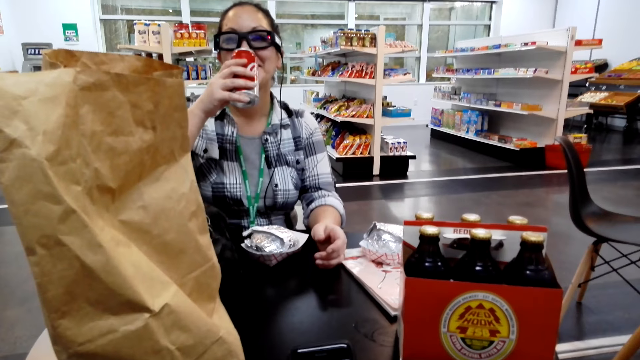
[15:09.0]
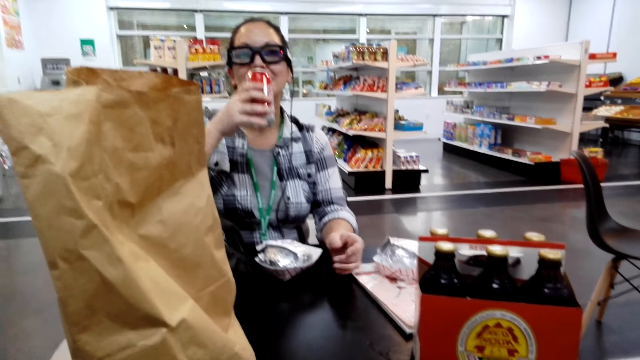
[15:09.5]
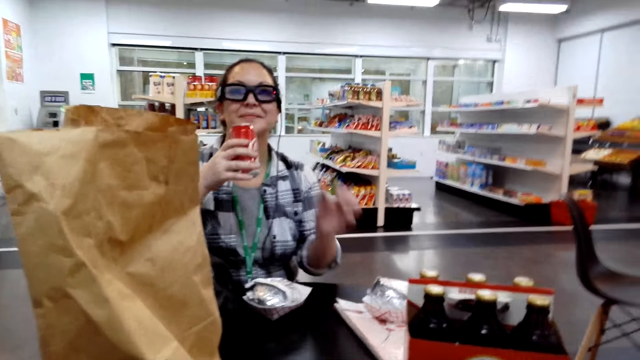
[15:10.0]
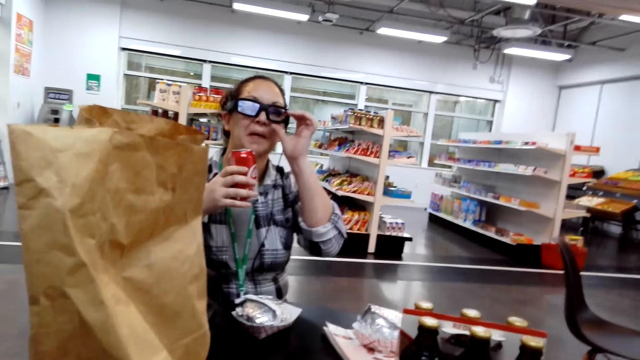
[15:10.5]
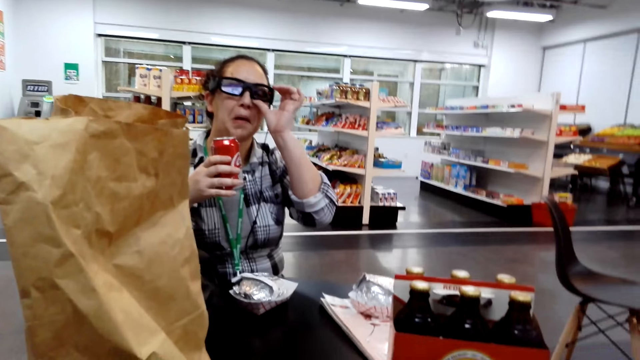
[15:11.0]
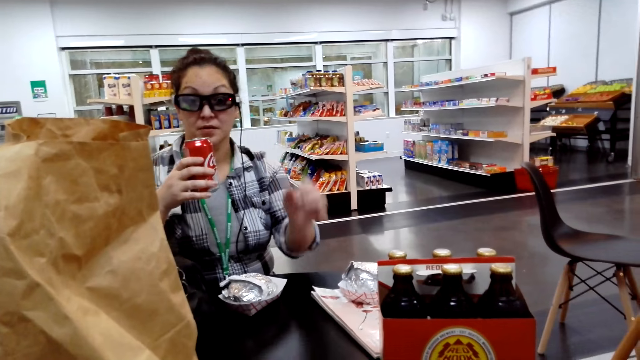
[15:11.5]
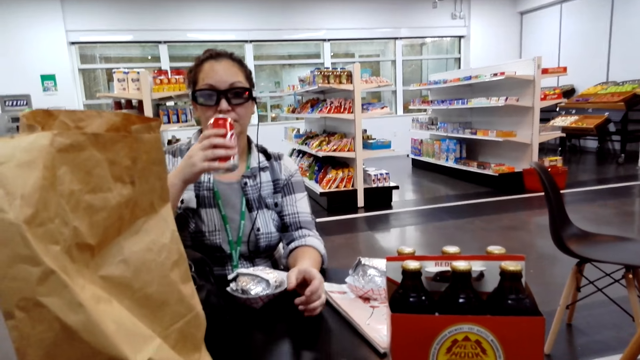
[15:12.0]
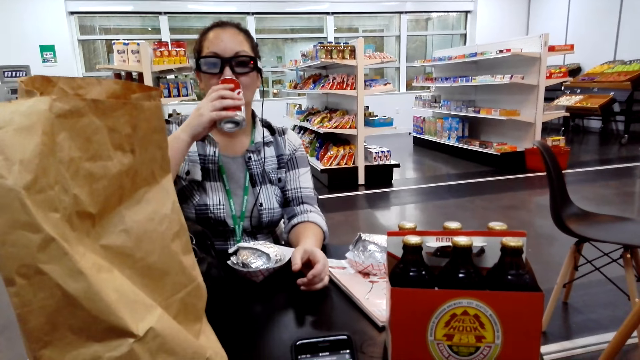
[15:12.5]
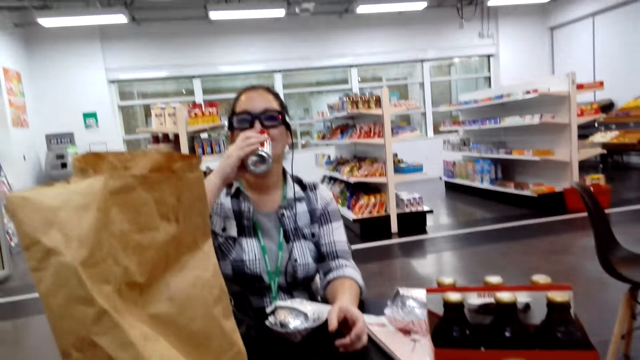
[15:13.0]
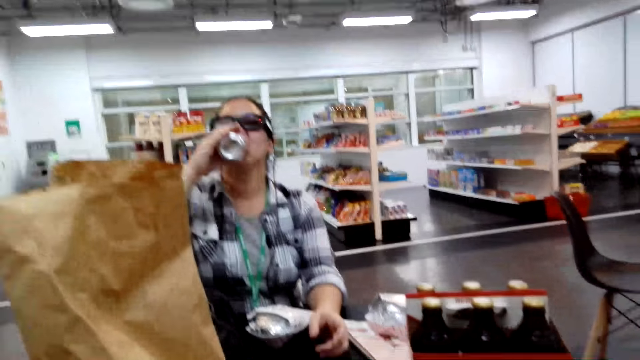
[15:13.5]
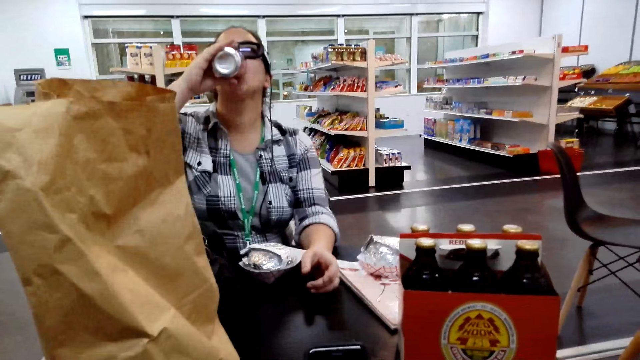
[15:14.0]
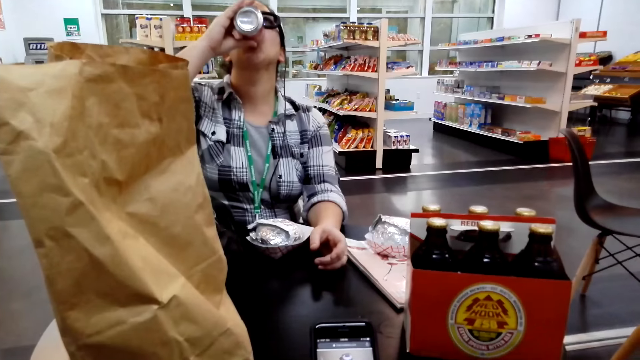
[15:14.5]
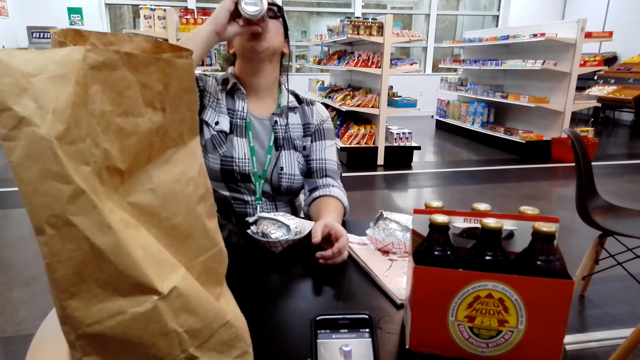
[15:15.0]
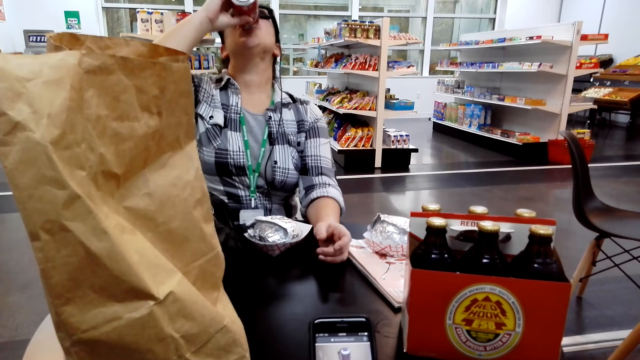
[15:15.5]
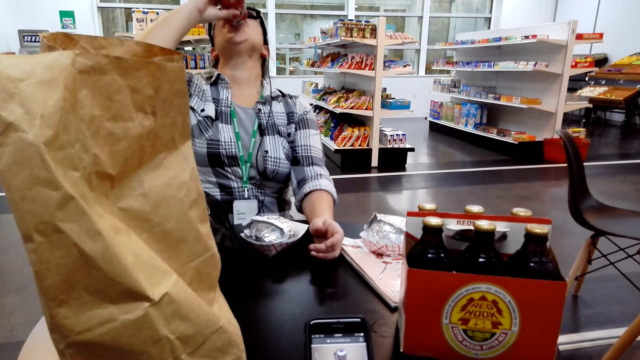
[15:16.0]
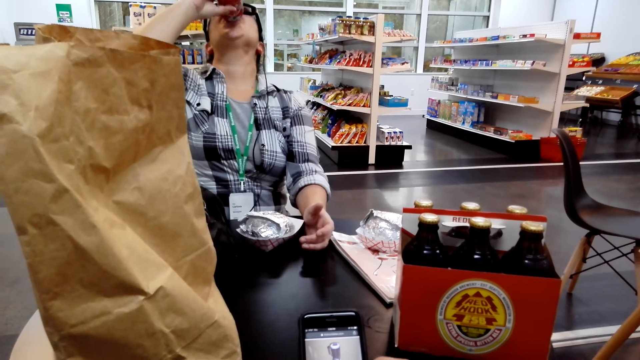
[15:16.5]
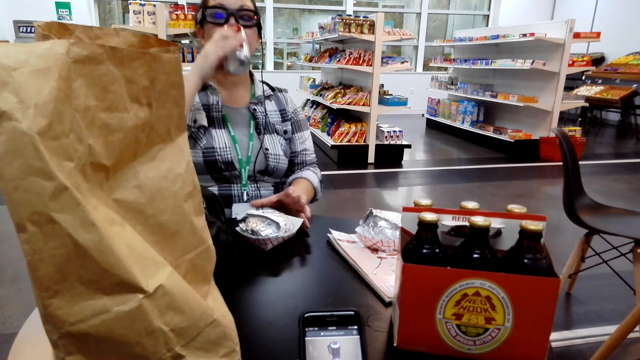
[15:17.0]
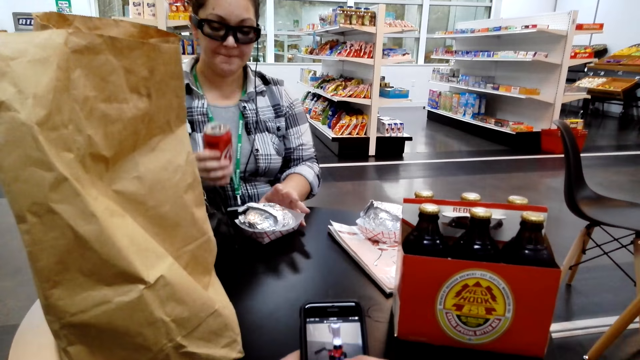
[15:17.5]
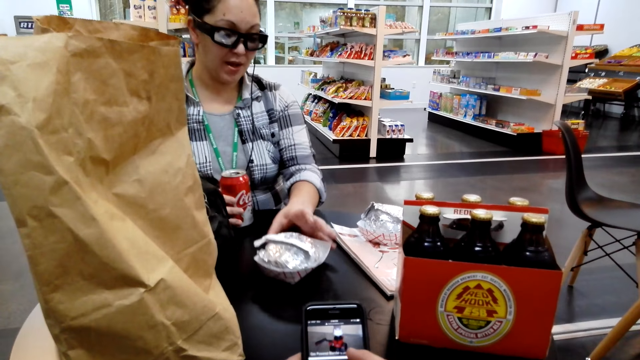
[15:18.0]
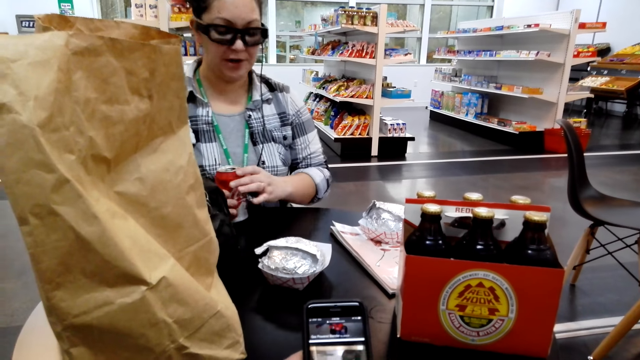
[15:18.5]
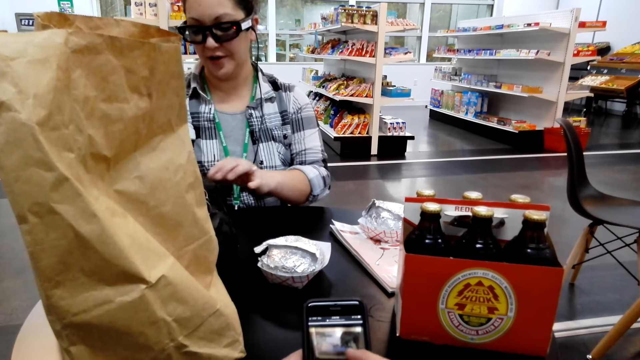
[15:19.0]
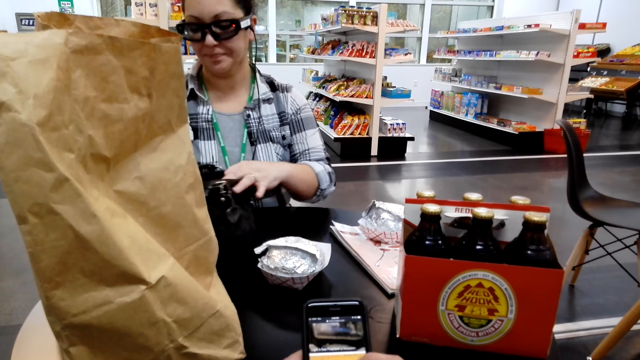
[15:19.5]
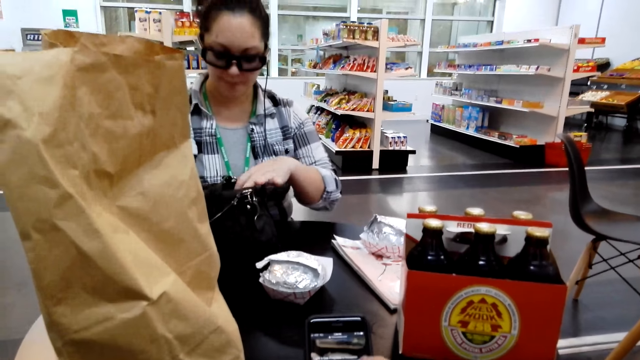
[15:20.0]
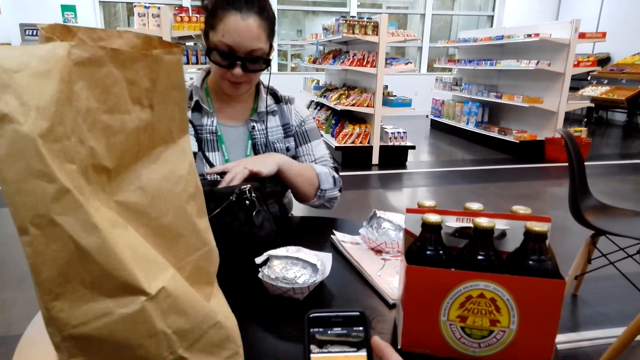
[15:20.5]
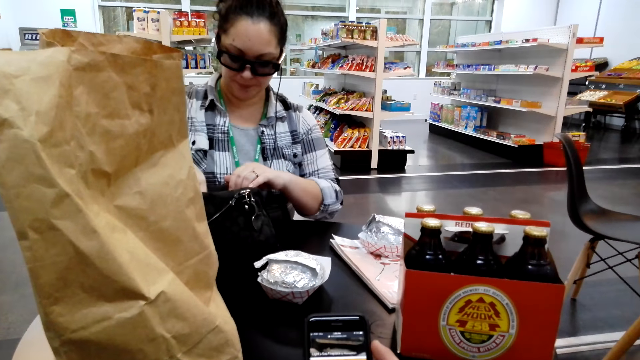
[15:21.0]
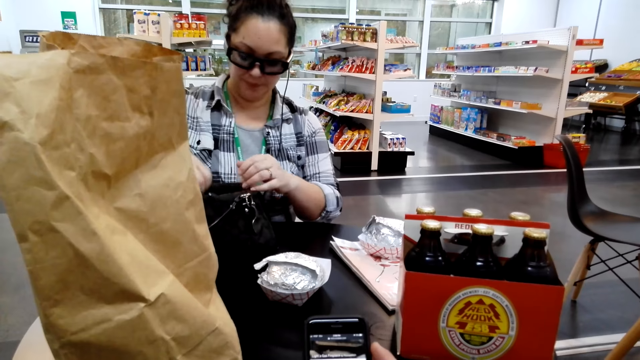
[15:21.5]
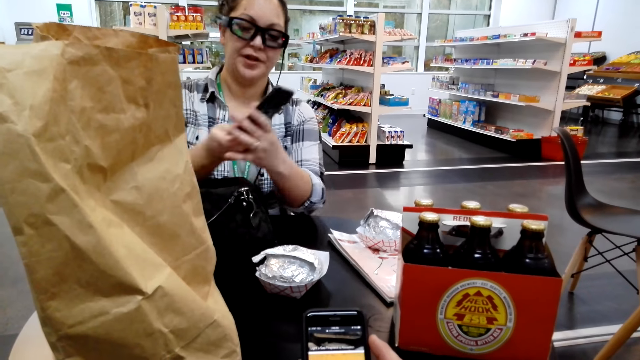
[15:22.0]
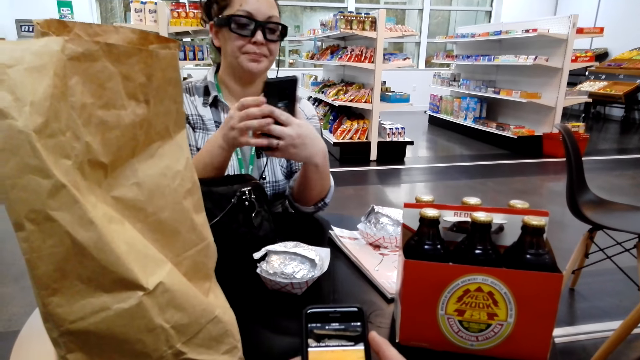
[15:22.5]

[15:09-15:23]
A woman drinks the soda from the Coca-Cola tin. The camera wearer talks. They look at the phone. The woman pushes a dish of burger on the table. She pulls a handbag, and picks the phone from the handbag. The camera wearer picks up a phone.

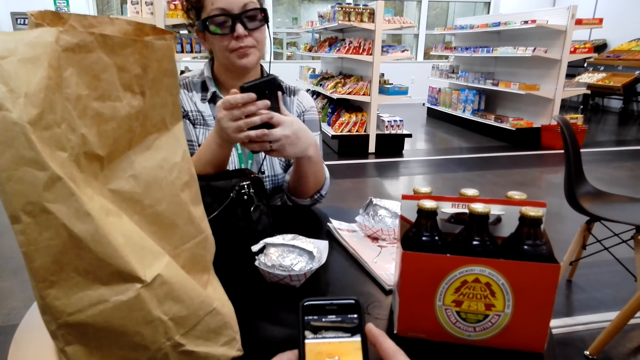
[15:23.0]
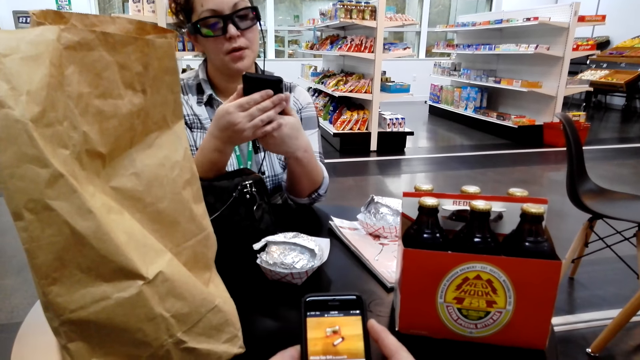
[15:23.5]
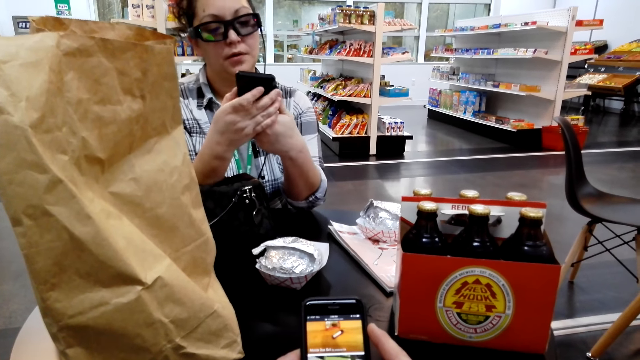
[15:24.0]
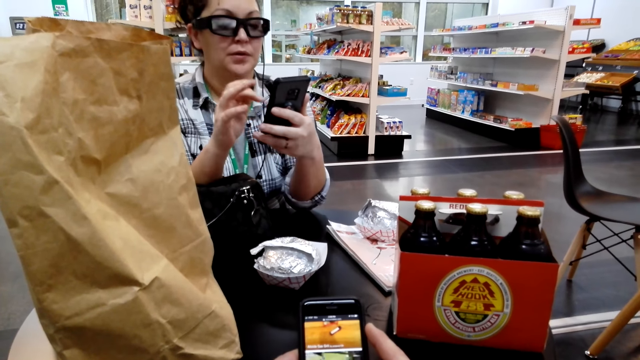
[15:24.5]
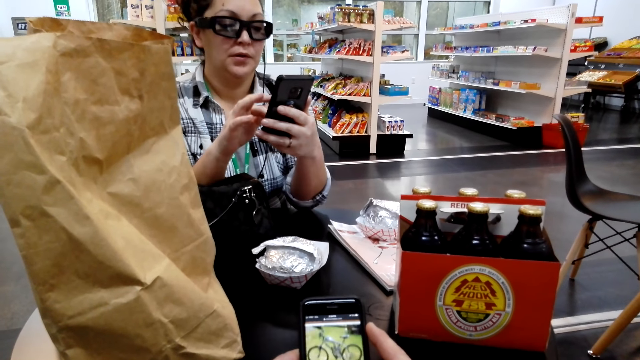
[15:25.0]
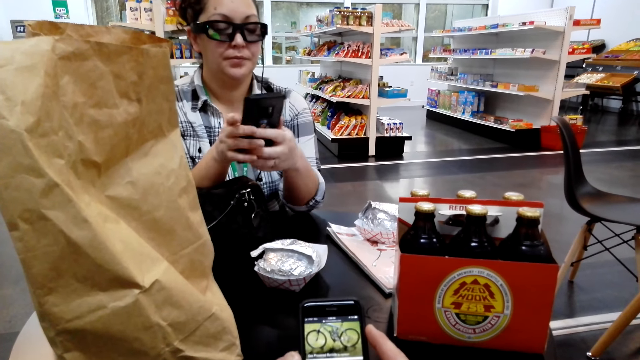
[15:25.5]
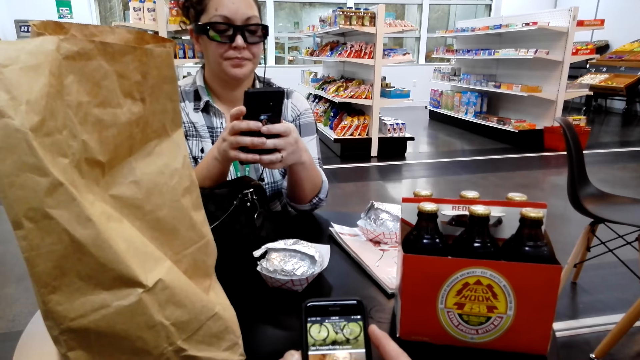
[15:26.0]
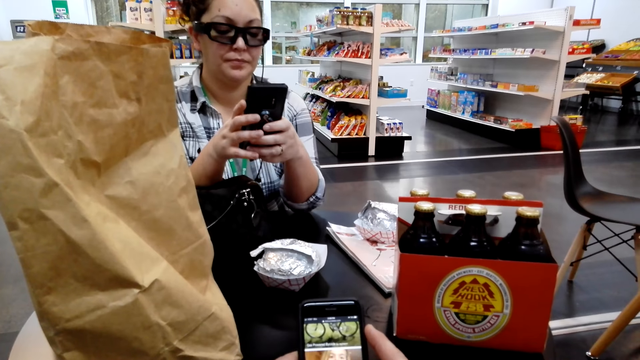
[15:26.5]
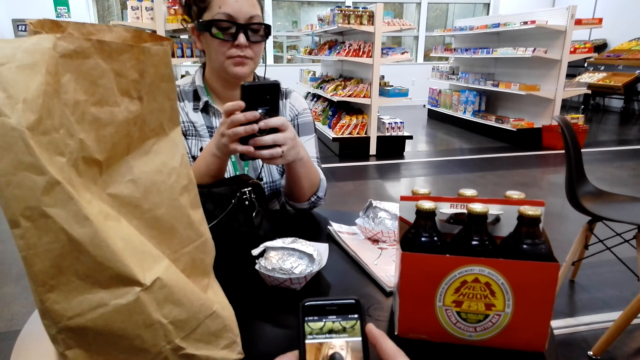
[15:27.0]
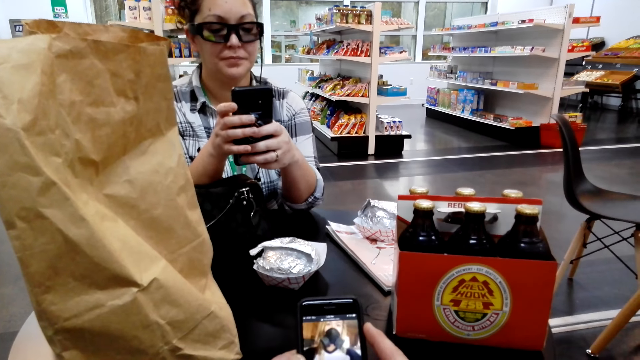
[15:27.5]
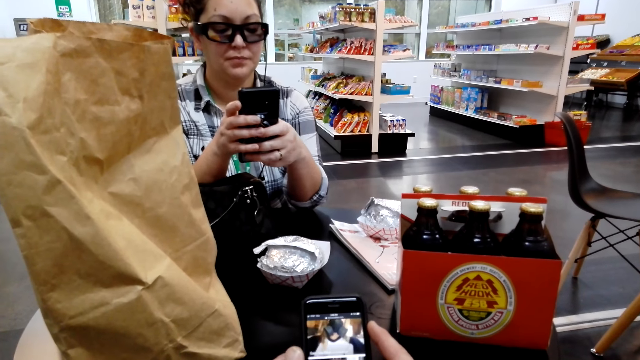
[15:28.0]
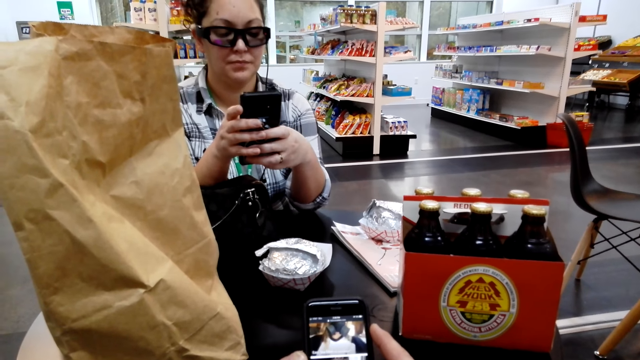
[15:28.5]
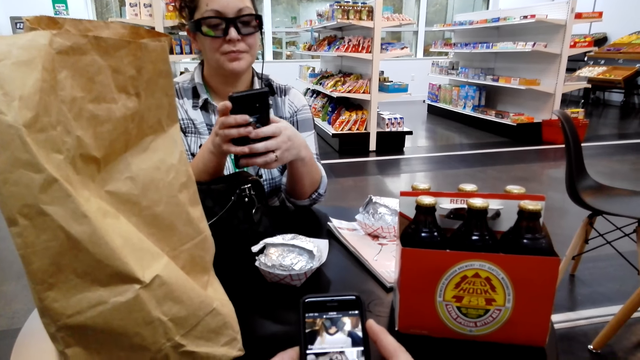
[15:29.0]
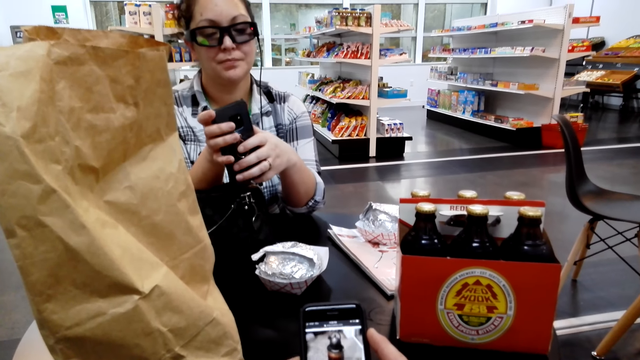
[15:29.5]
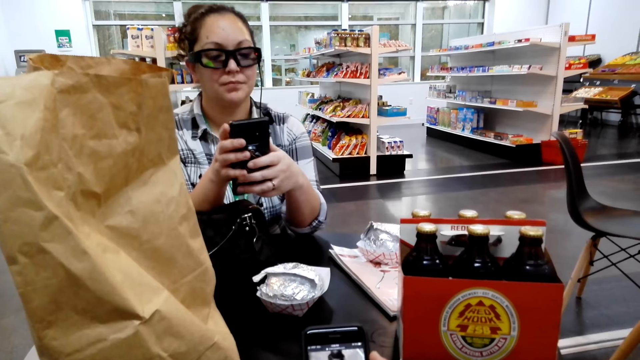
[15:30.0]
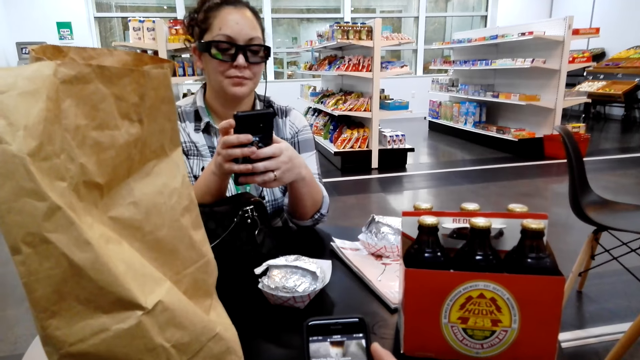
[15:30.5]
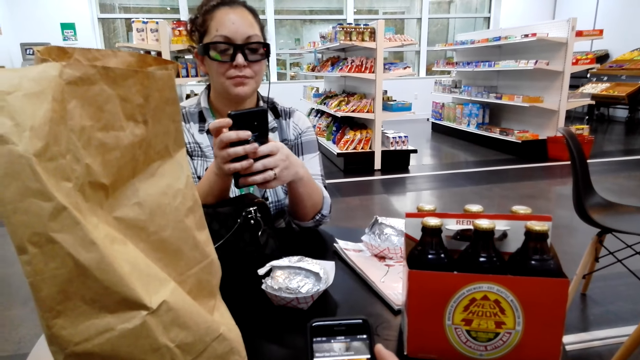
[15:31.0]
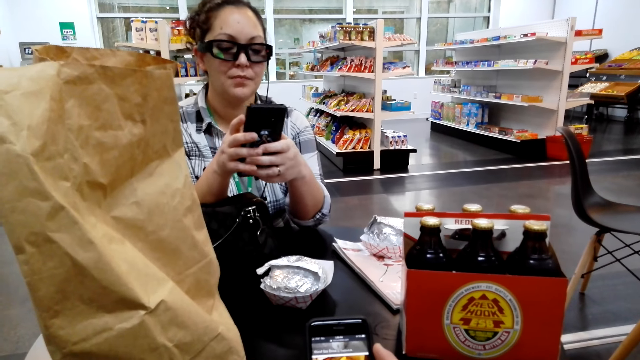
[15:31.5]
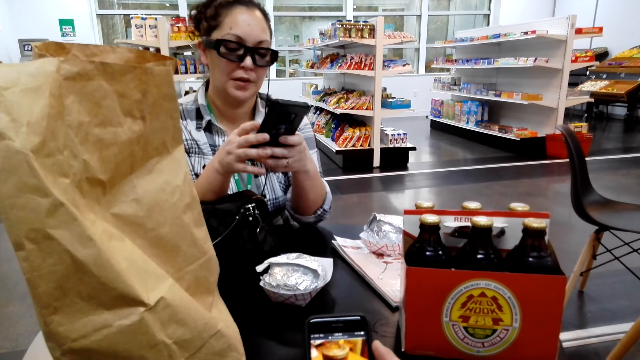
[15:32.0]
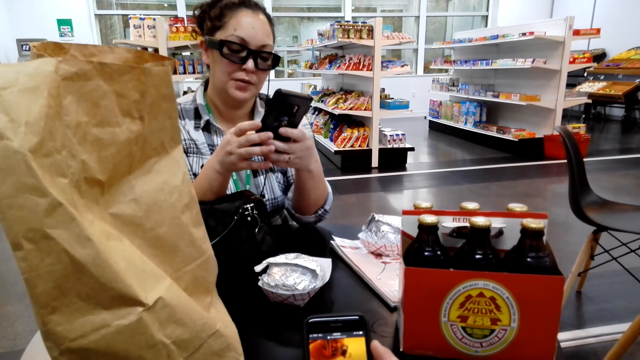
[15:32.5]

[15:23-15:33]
A woman looks at the phone and uses the phone. The camera wearer scrolls through the phone.
